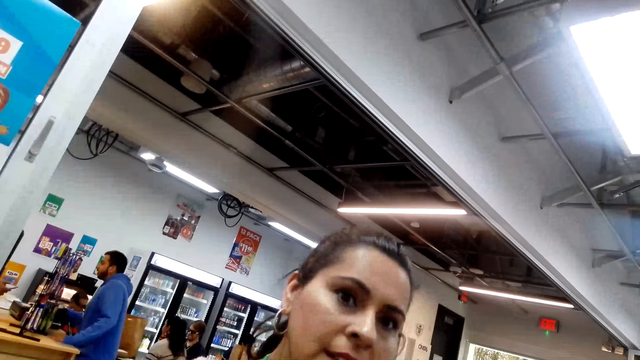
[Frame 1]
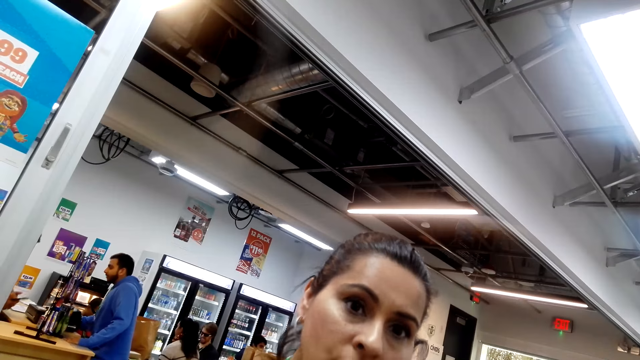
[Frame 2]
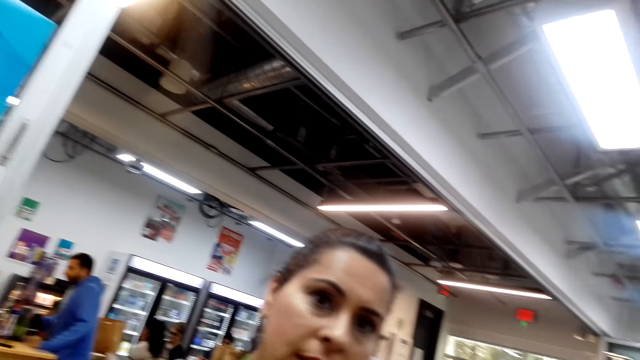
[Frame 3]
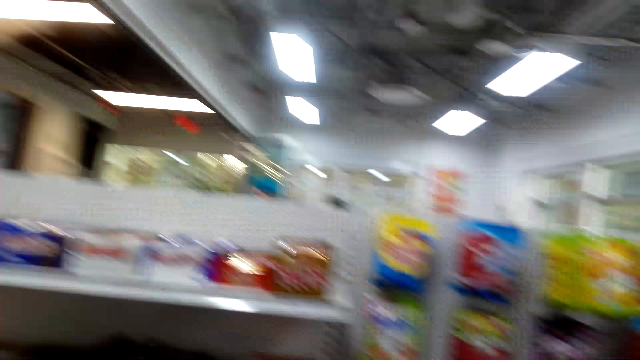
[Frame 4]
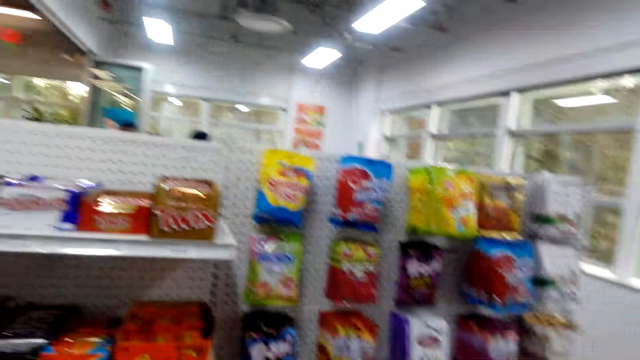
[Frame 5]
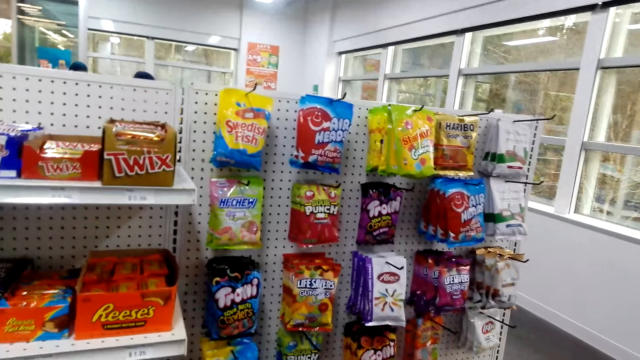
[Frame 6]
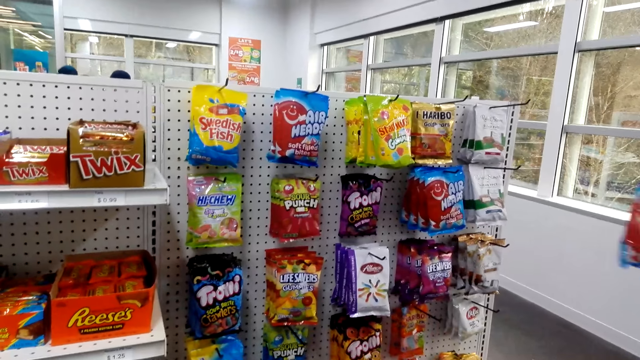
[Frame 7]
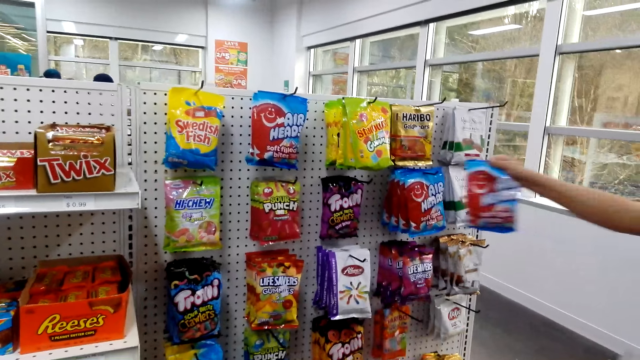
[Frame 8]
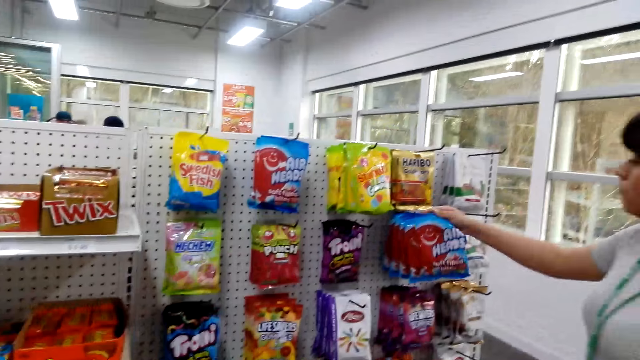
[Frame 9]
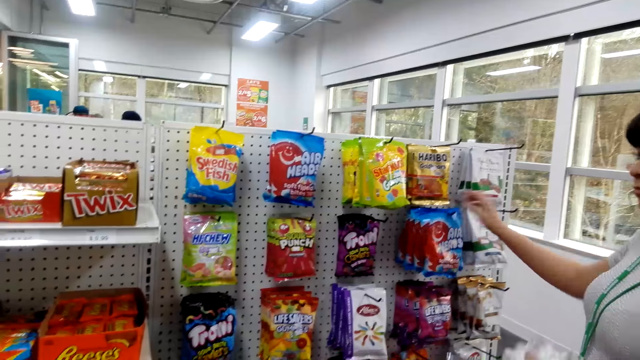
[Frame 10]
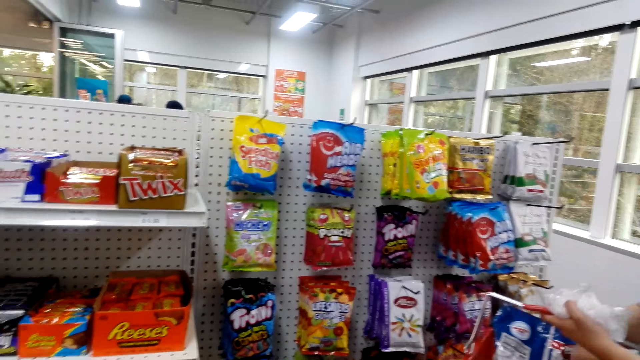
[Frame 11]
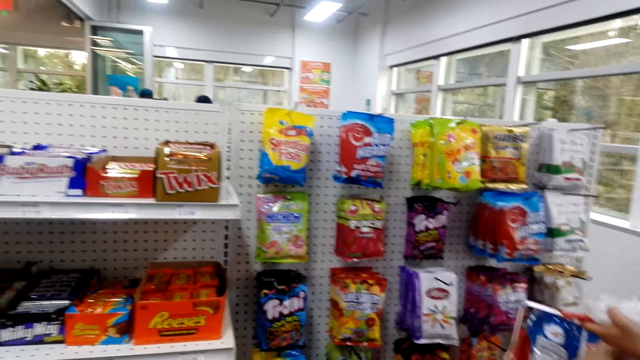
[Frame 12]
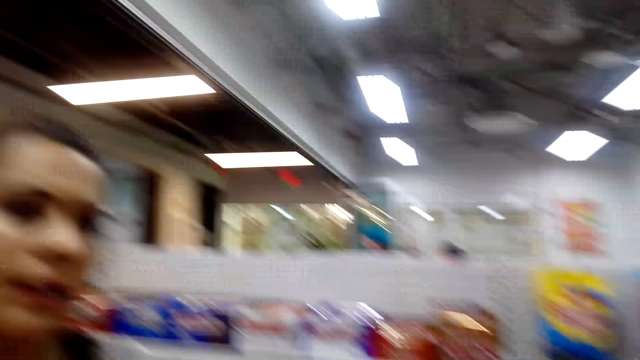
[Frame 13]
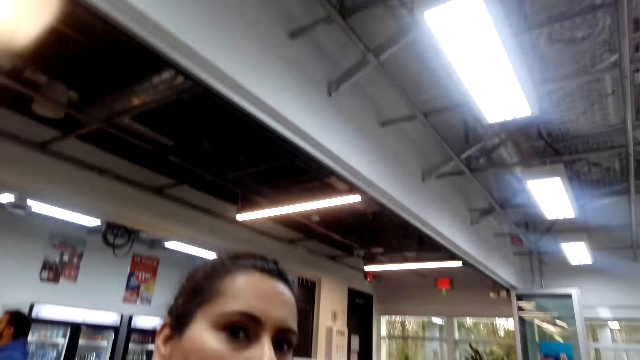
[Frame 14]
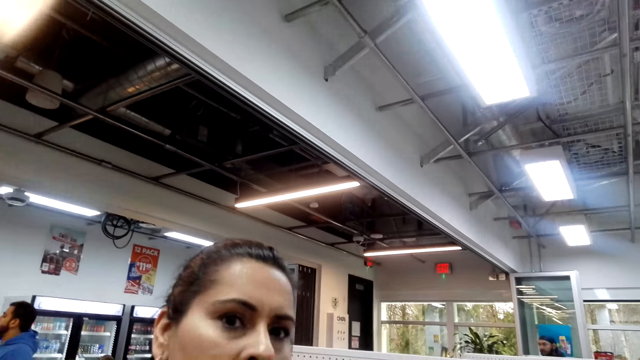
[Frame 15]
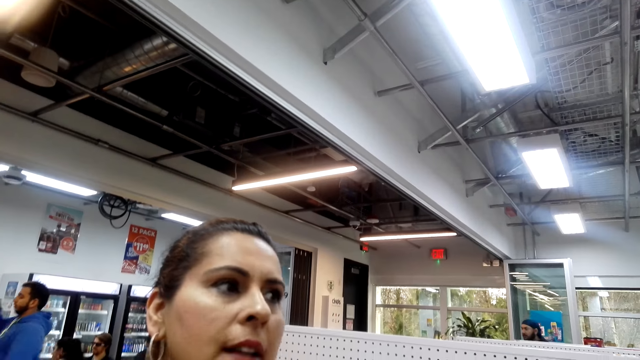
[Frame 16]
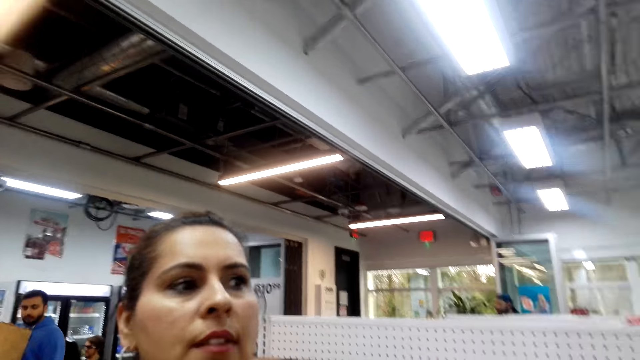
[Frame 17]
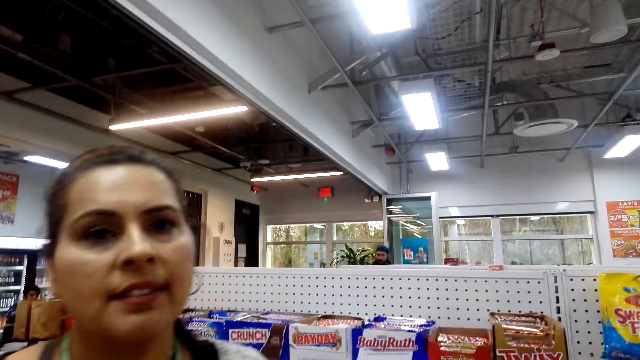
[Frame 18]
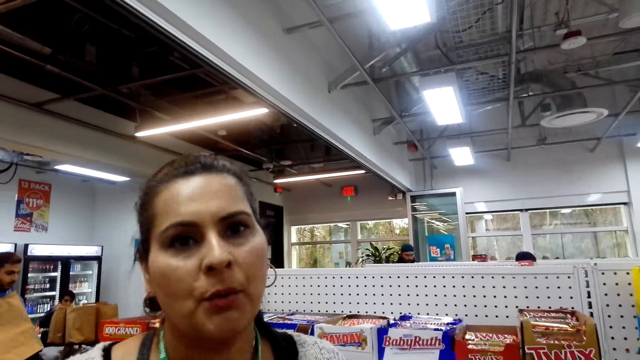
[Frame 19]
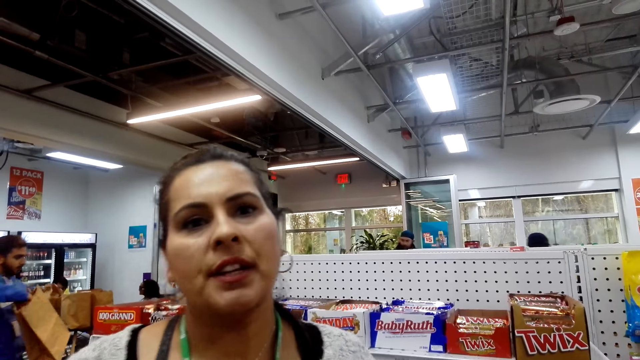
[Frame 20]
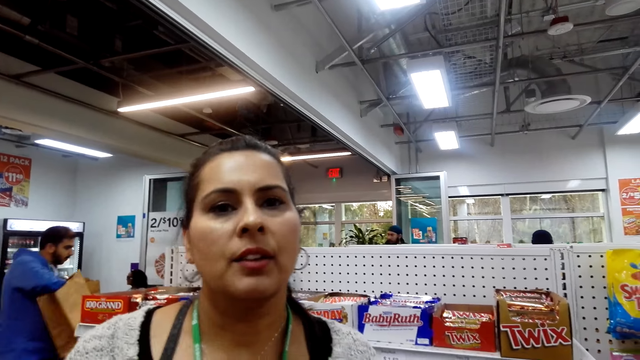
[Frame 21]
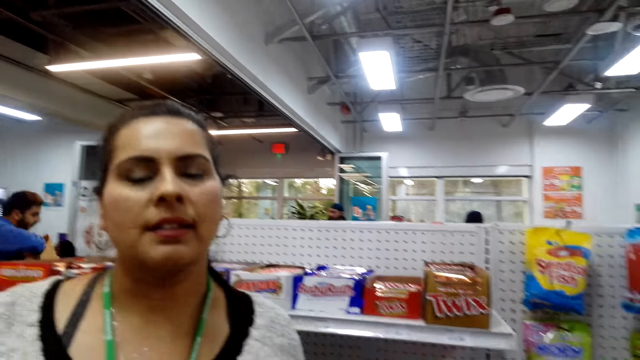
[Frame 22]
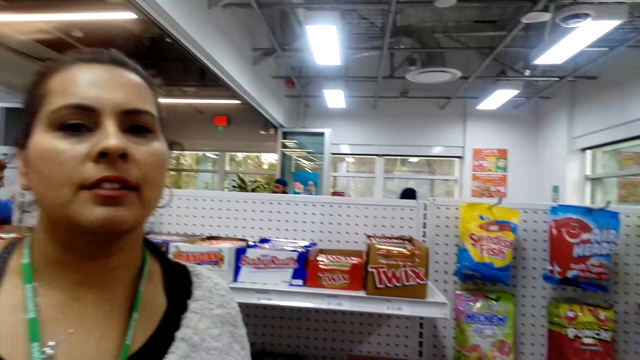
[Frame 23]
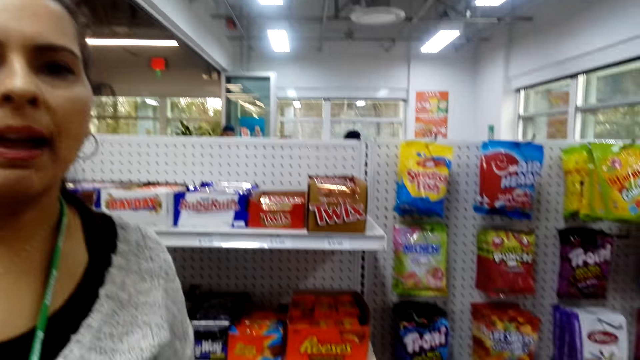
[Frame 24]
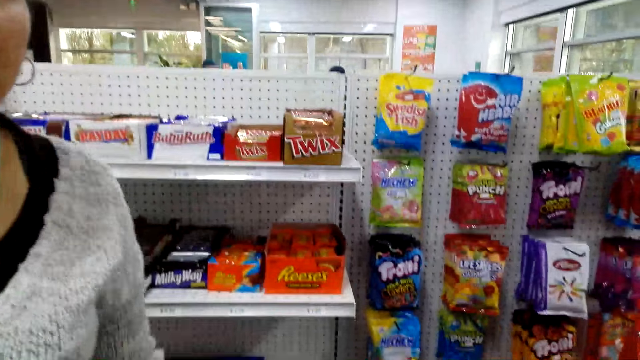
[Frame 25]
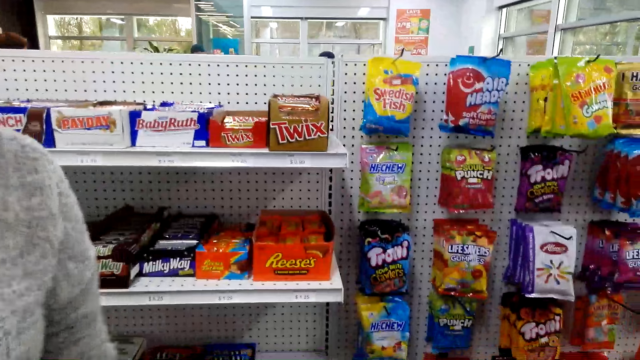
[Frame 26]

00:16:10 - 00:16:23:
The camera wearer looks at a lady. They look at the shelf. They look around. A person hangs food stuff. The camera wearer looks at the lady. Another person holds a packet.

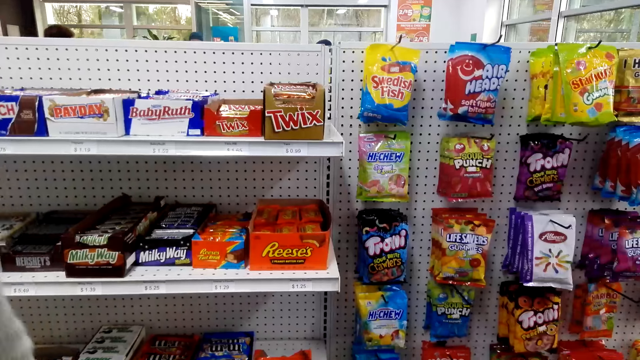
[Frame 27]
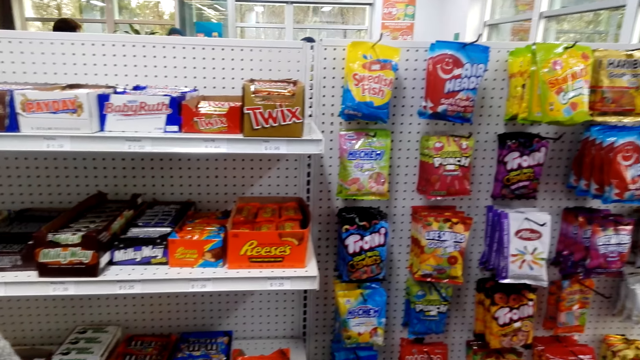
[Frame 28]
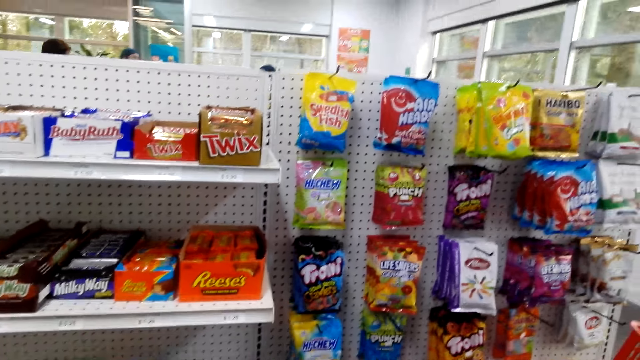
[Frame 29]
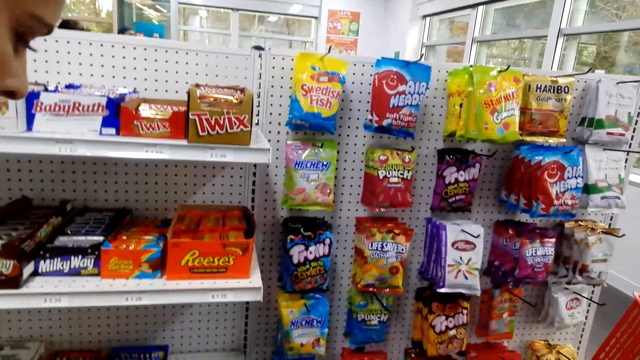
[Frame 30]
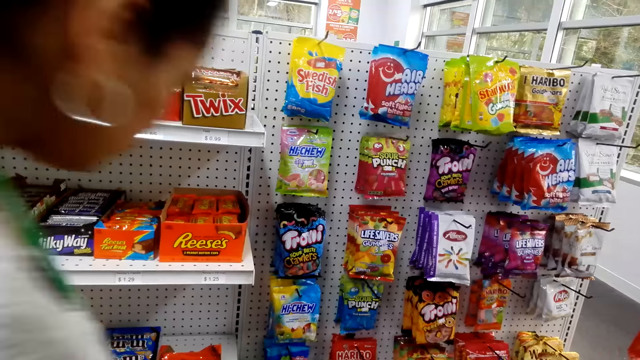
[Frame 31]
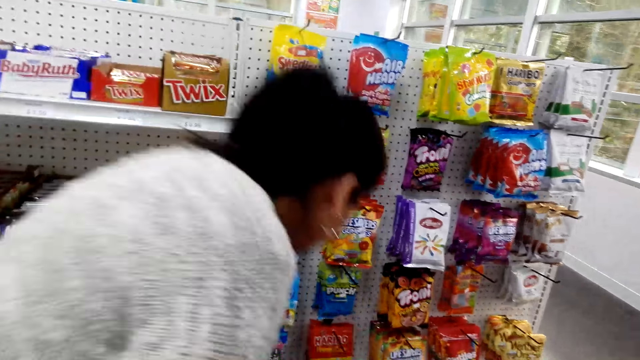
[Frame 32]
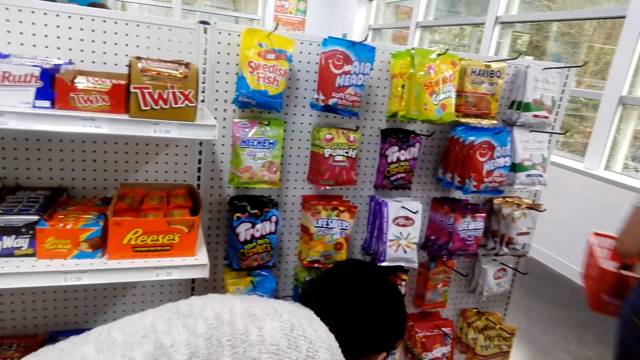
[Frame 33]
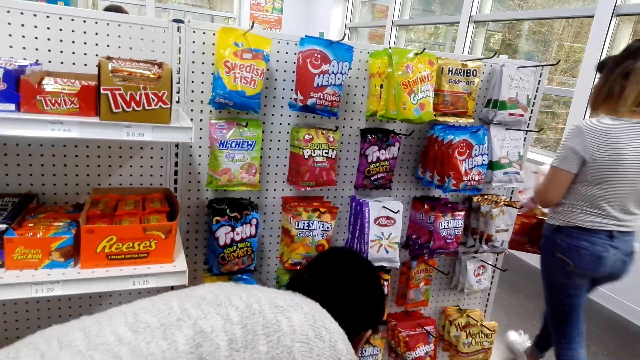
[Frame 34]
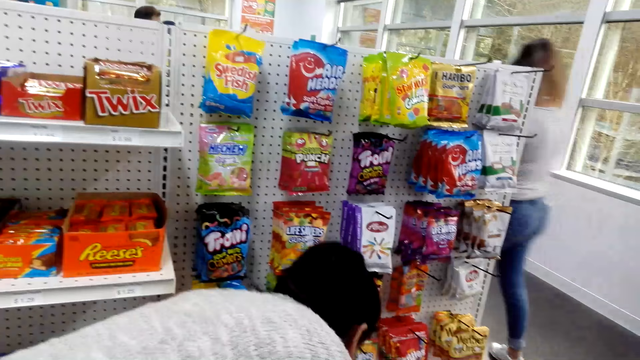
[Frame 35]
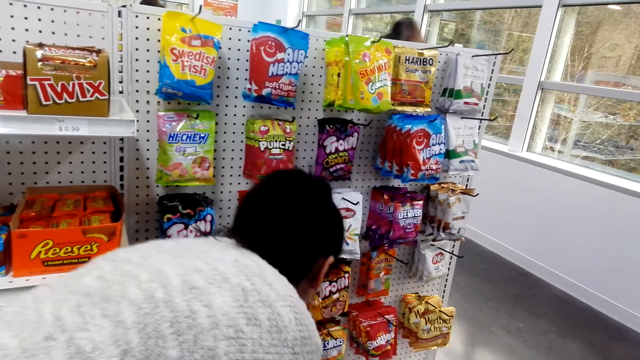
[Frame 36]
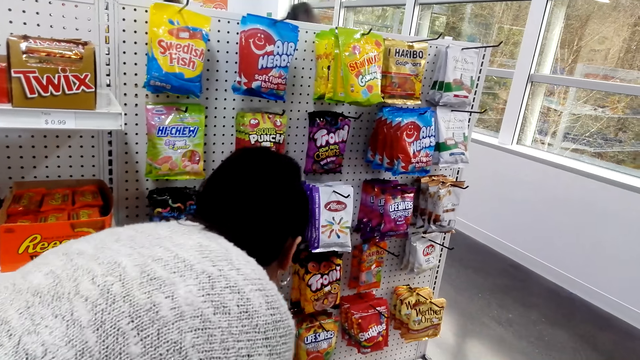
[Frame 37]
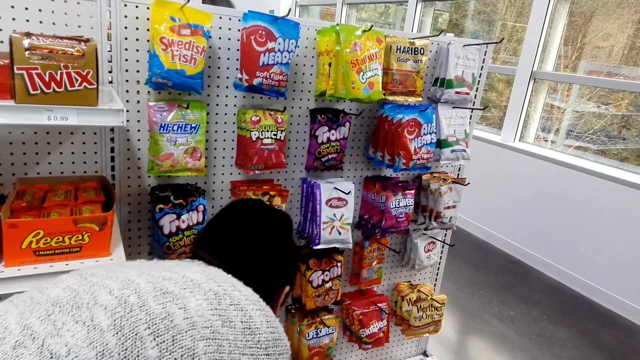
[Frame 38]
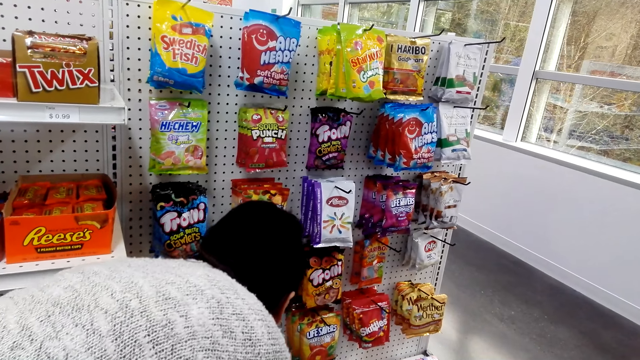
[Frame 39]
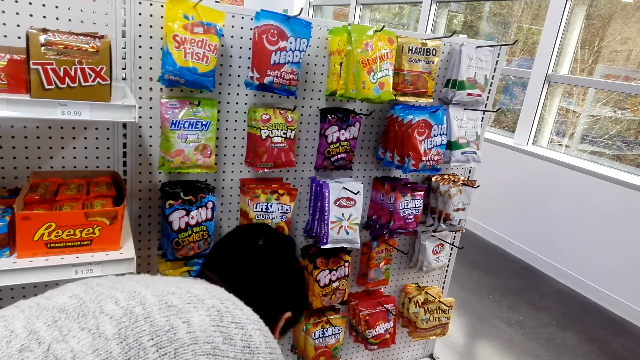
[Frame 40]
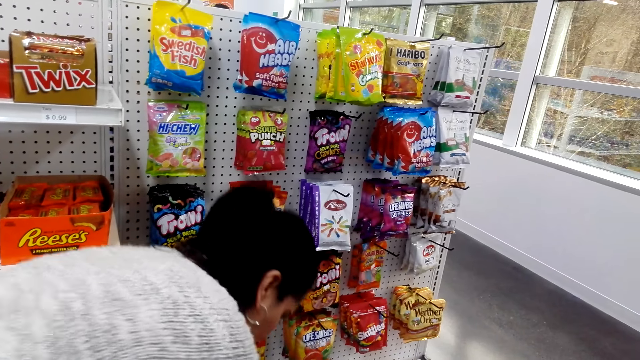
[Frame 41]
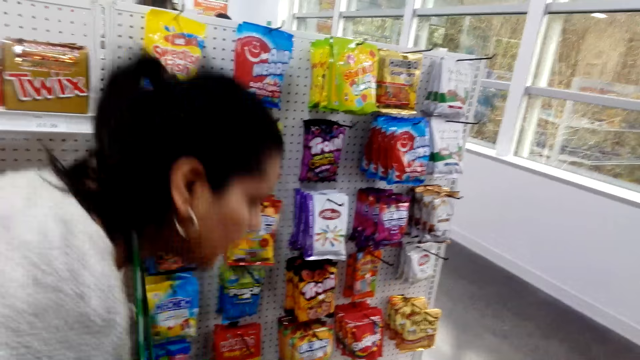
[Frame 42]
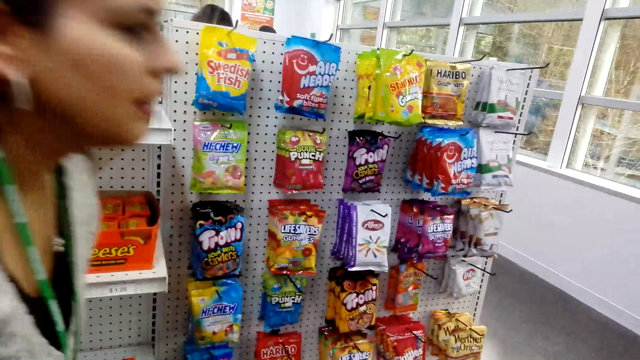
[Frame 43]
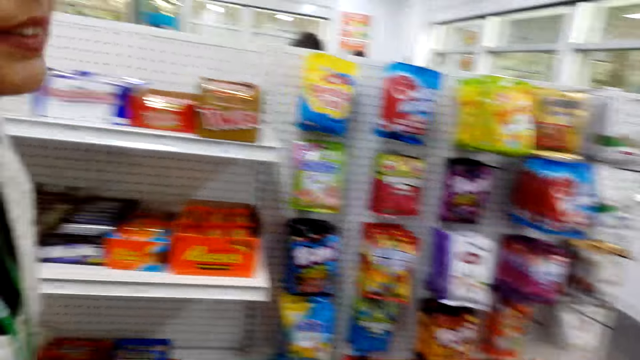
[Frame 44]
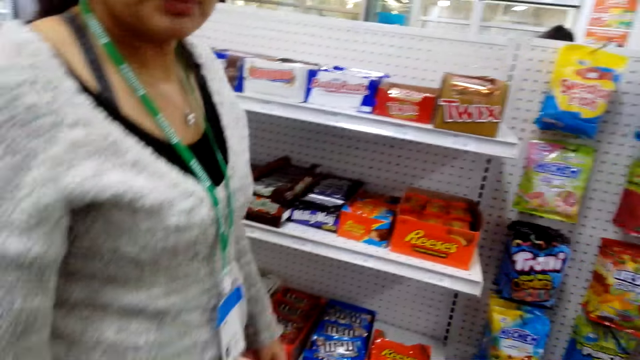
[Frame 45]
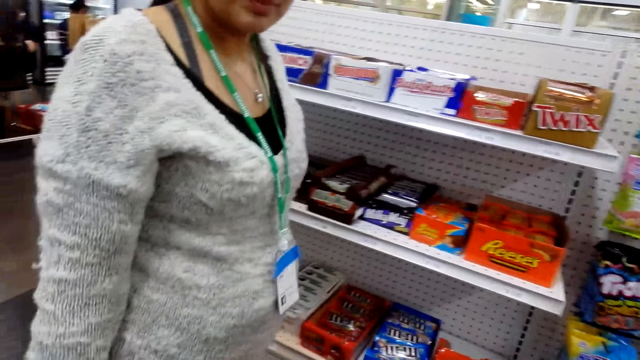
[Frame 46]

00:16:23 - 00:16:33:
The camera wearer looks at the shelf. They look around. A person walks around. A lady bends. Another person does something. The lady stands.
